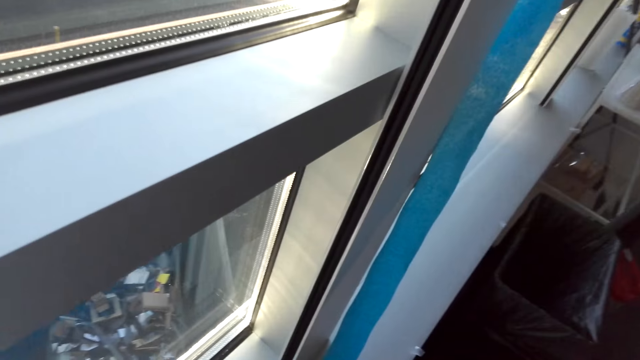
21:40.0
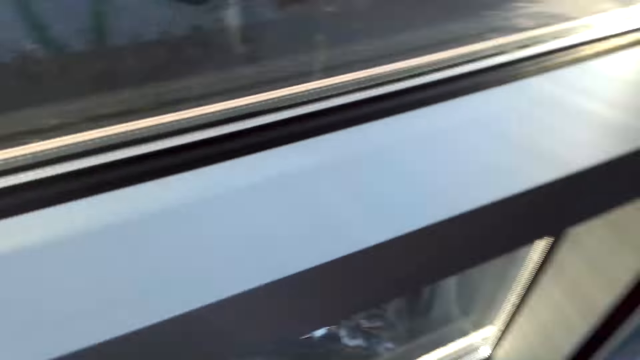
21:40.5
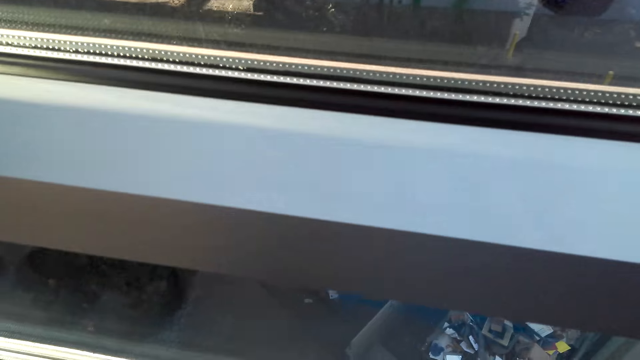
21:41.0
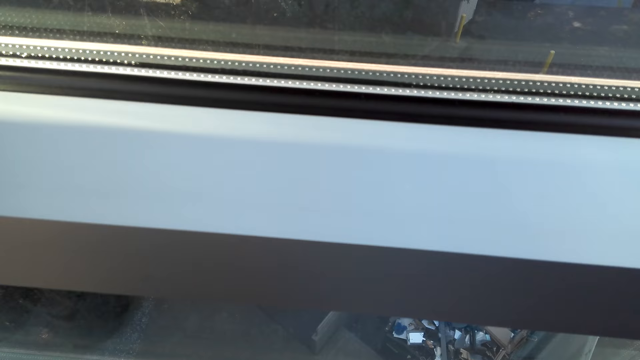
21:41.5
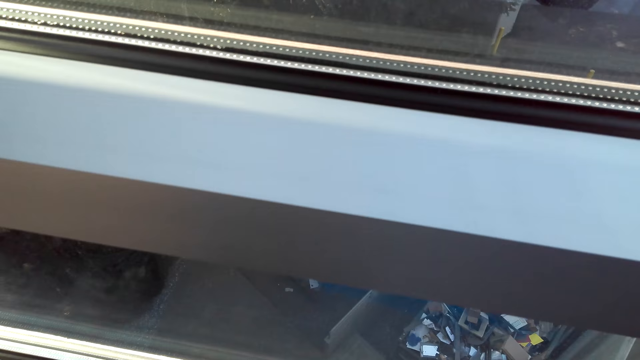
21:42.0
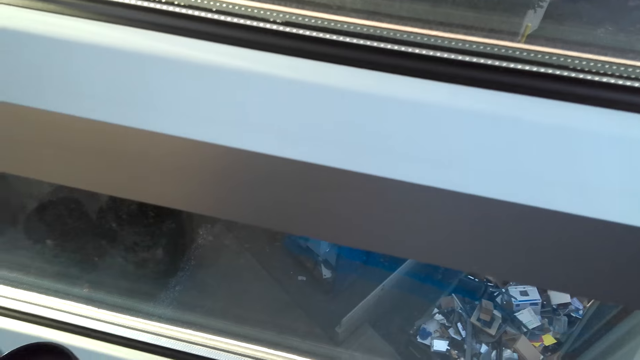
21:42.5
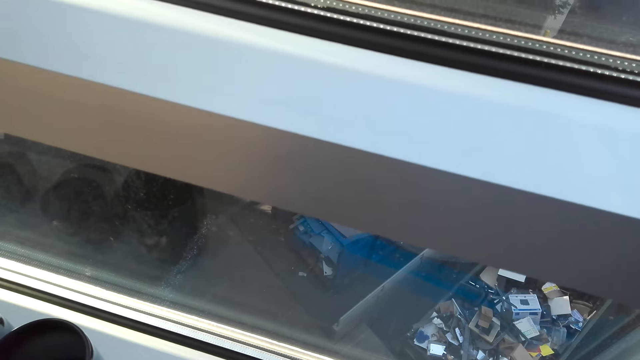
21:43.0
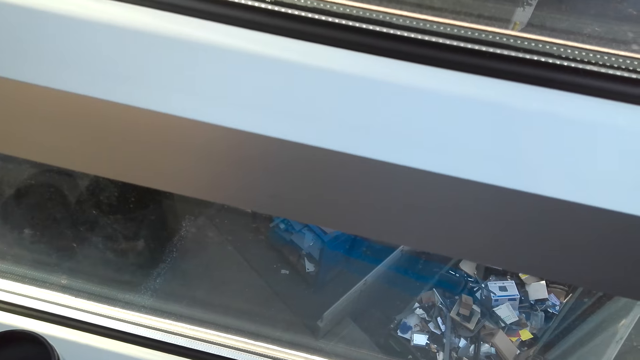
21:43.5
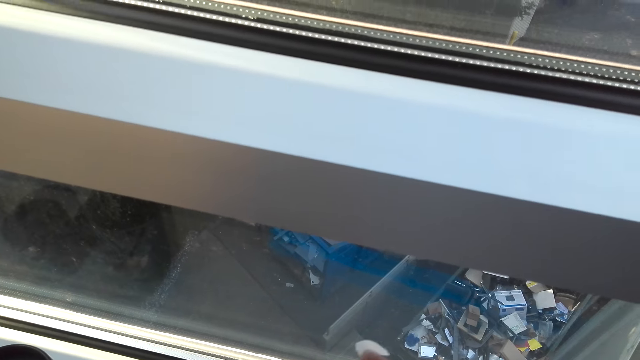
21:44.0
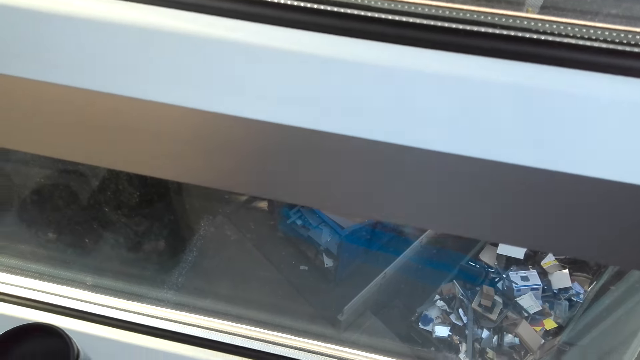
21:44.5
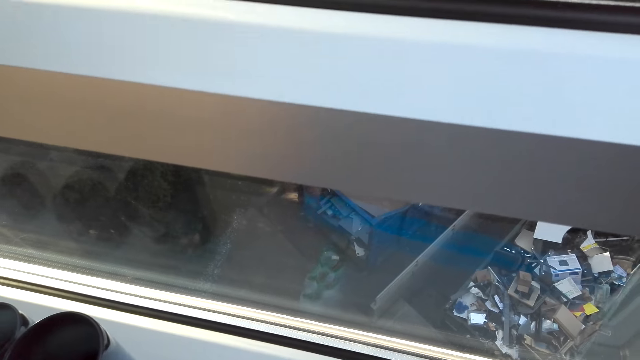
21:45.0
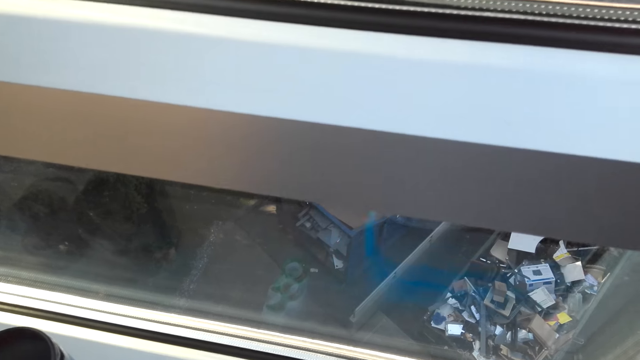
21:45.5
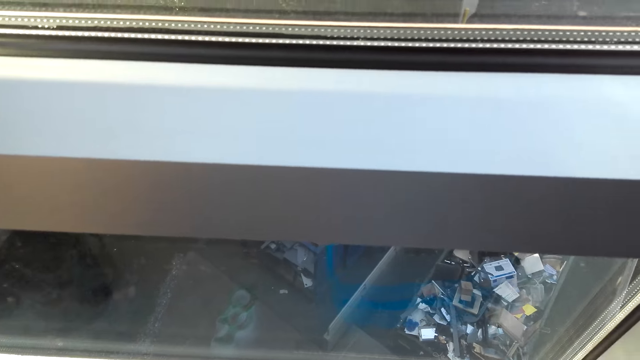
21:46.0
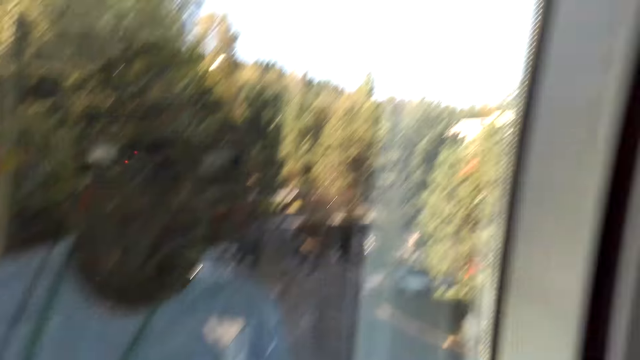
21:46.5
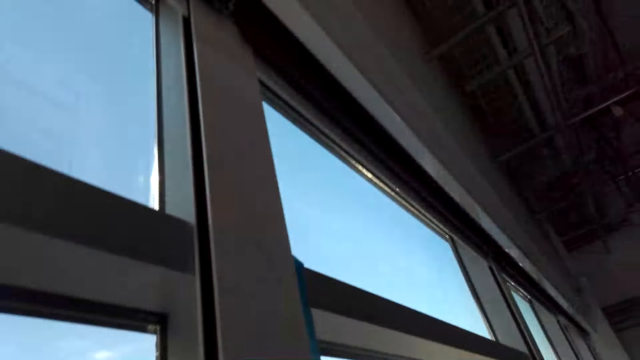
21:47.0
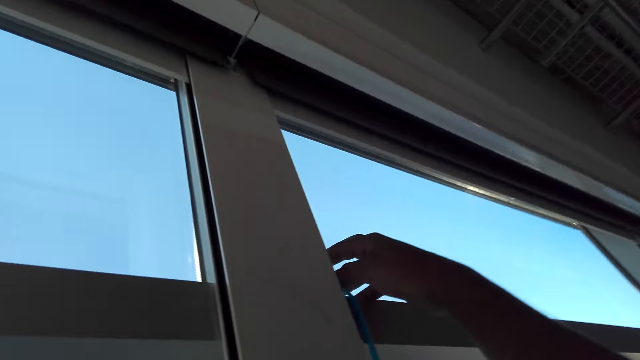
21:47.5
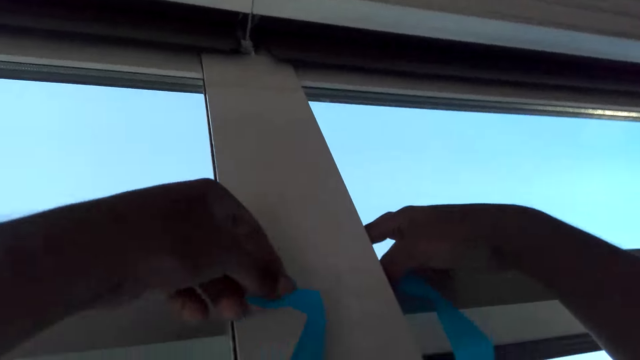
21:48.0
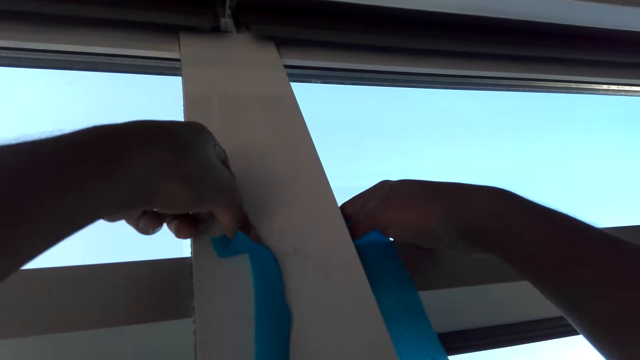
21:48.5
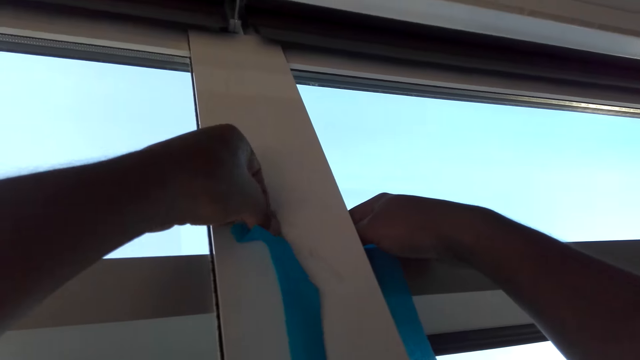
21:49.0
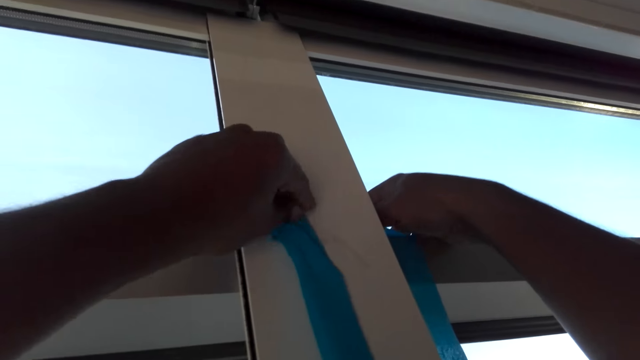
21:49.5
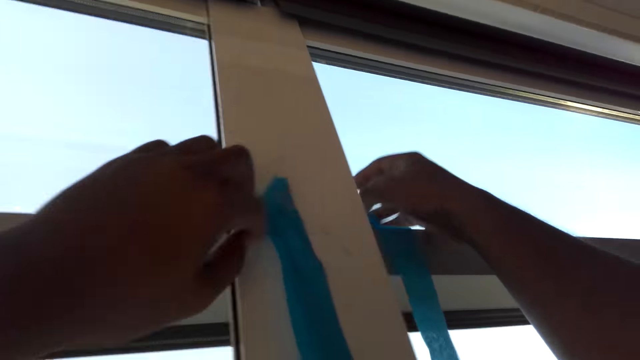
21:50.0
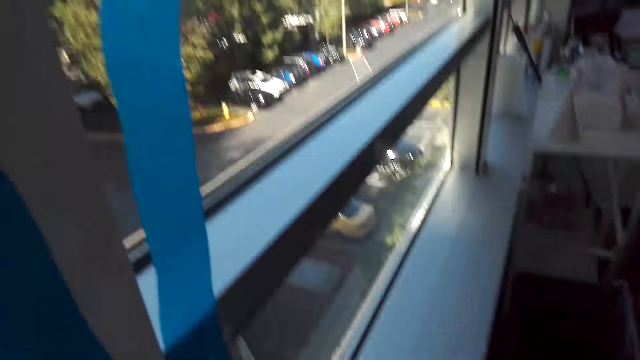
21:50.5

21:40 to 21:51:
The camera wearer walks around the room. They attach the paper décor on the window frame.

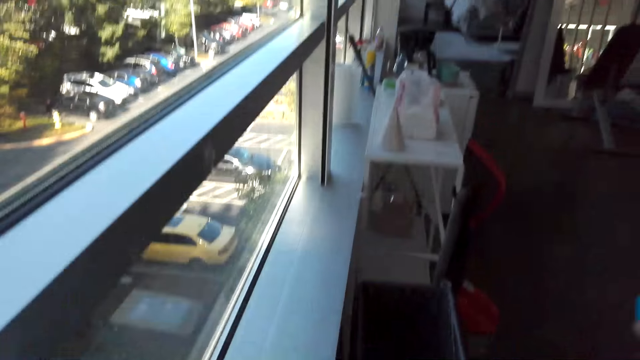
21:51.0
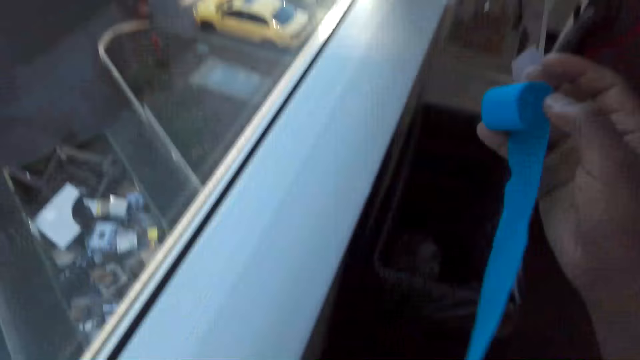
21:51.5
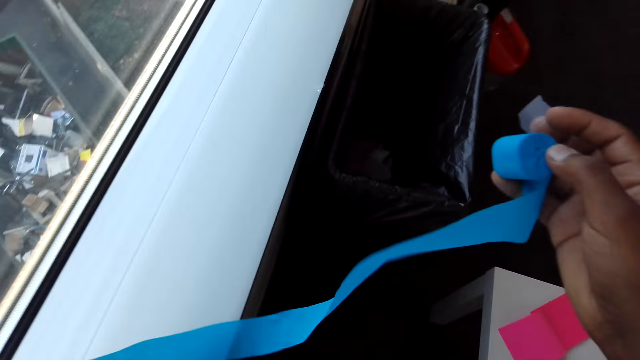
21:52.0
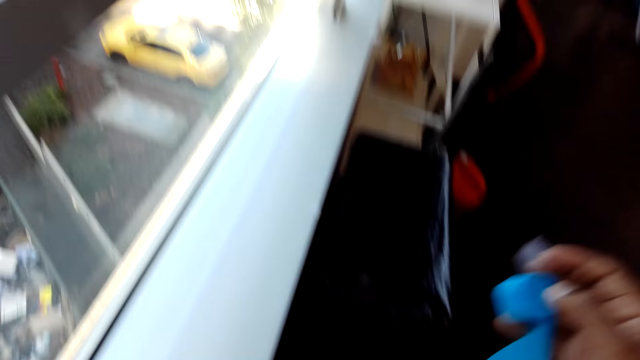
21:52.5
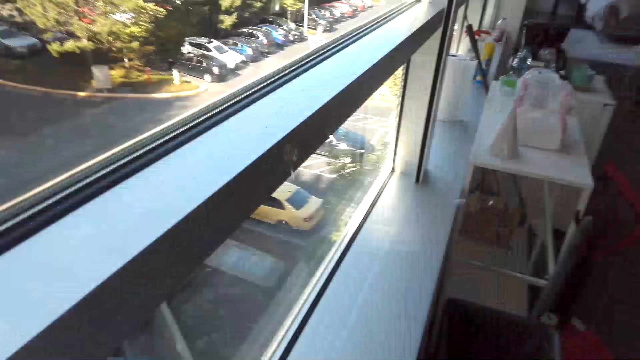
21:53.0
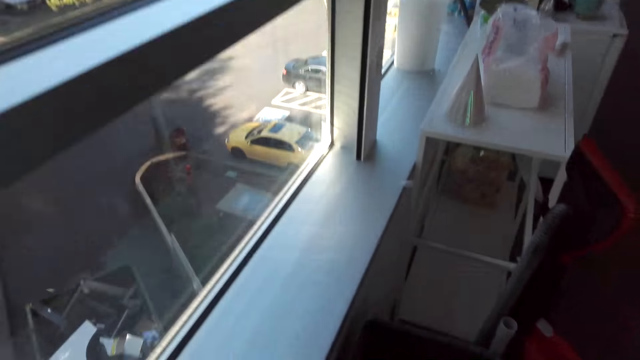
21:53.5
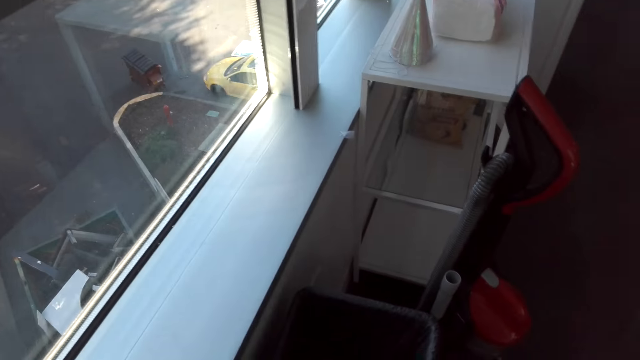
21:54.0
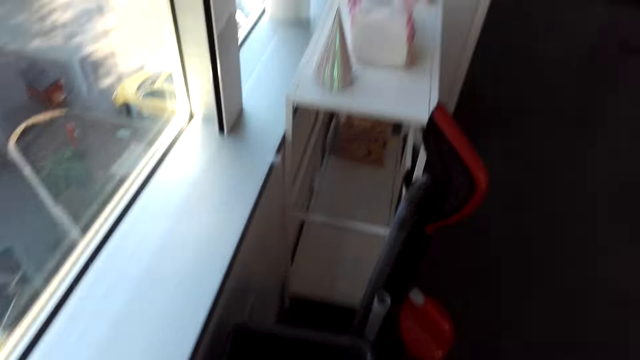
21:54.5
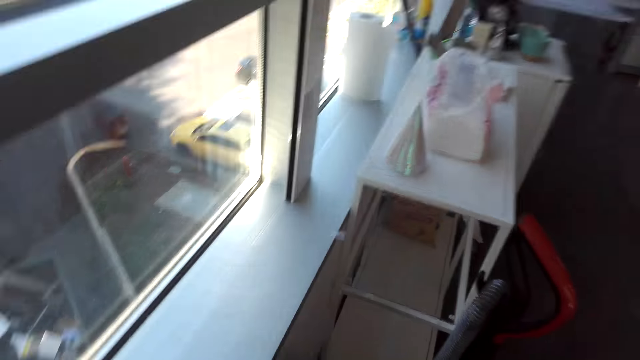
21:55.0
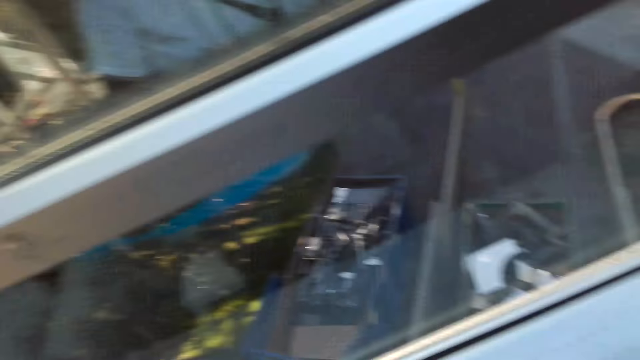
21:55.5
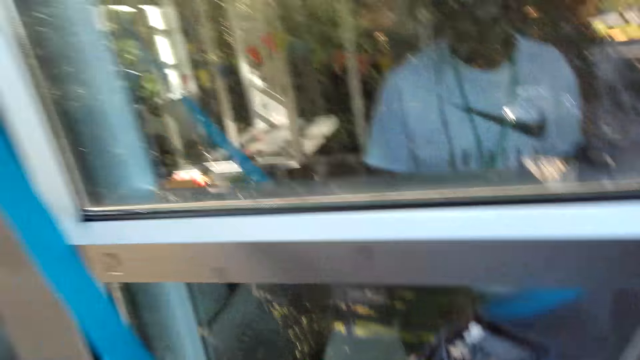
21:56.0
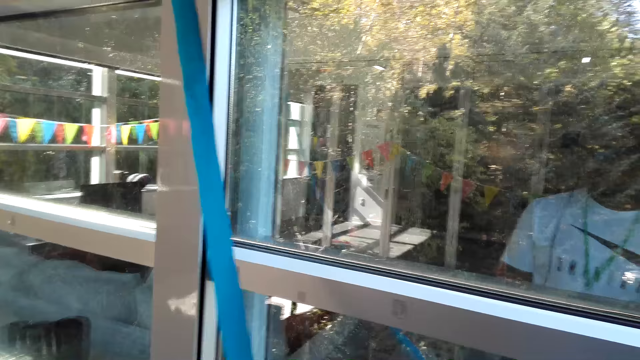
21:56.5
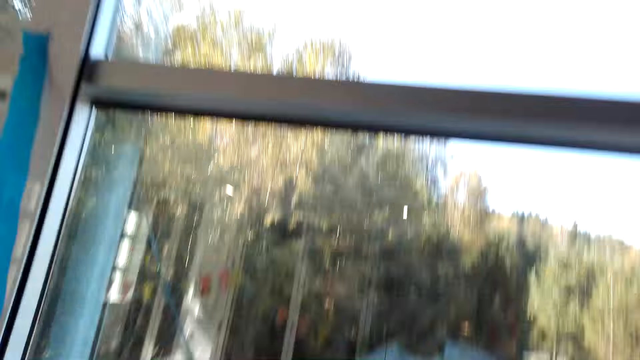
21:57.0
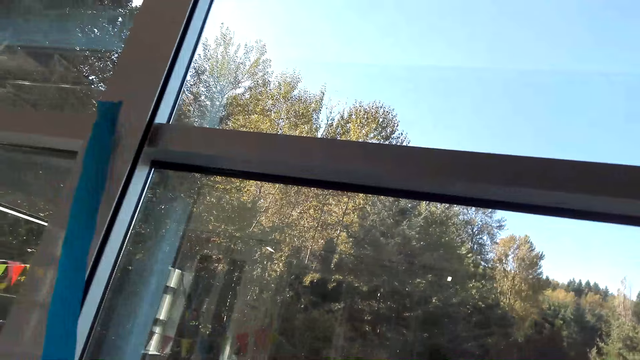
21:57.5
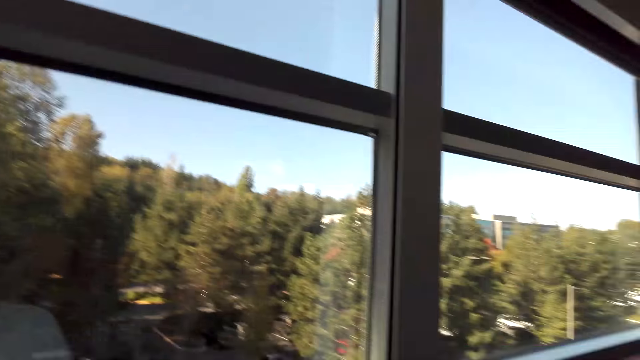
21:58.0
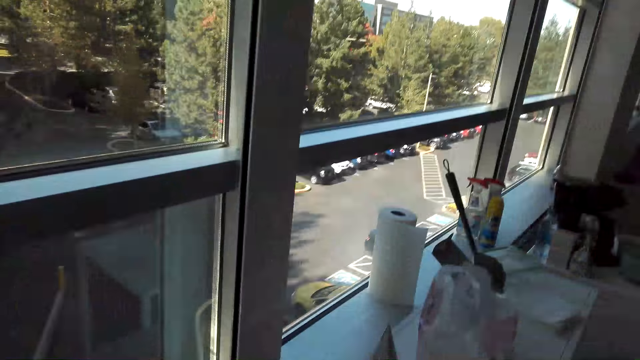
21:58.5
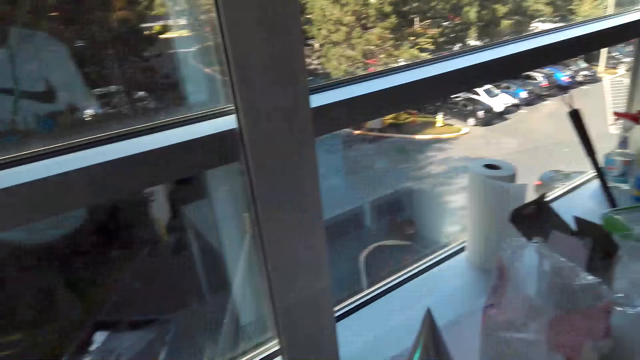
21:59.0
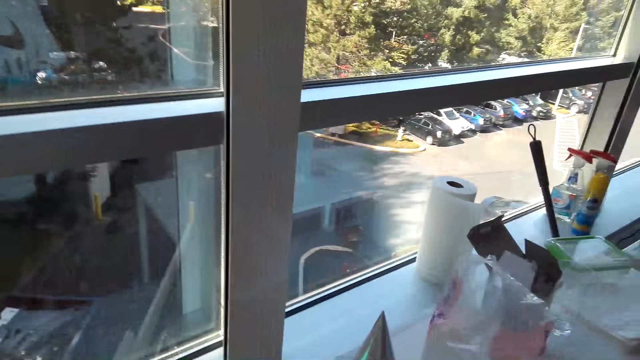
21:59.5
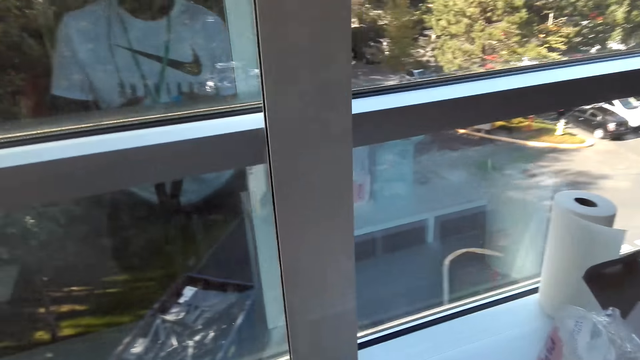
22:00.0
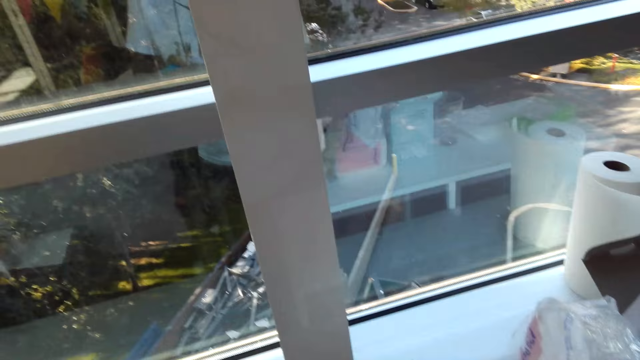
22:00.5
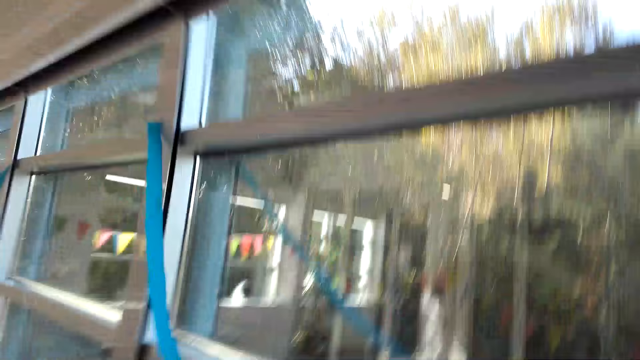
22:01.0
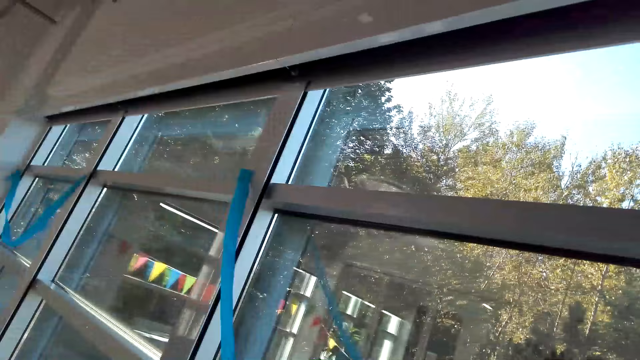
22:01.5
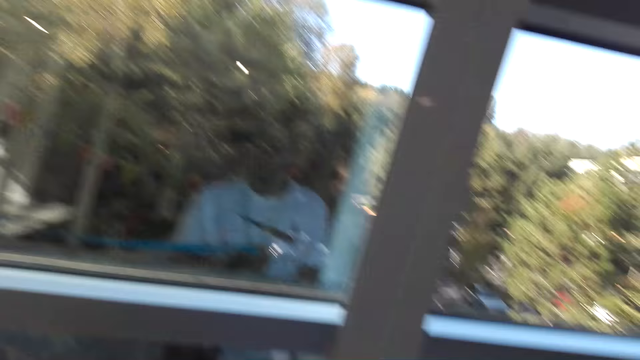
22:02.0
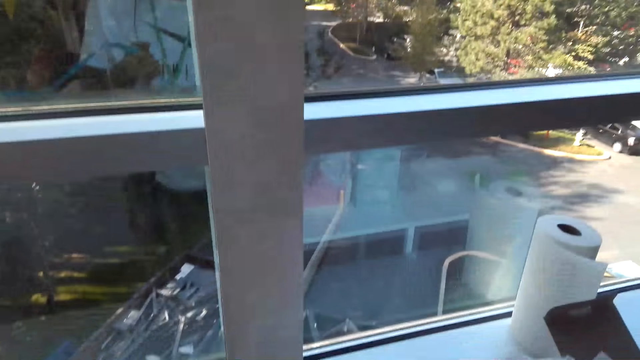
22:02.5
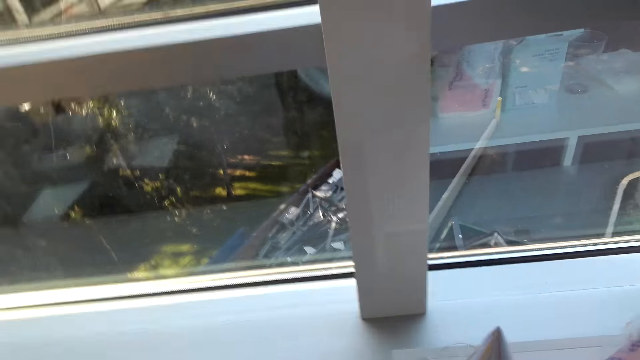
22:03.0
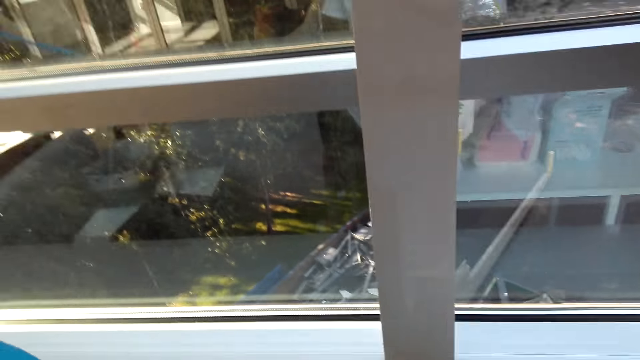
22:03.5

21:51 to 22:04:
The camera wearer holds the paper craft and walks around the room.
